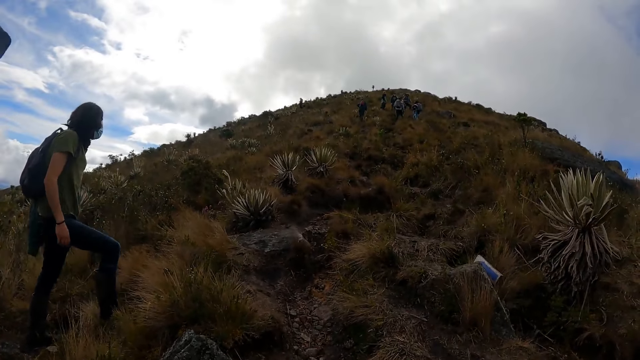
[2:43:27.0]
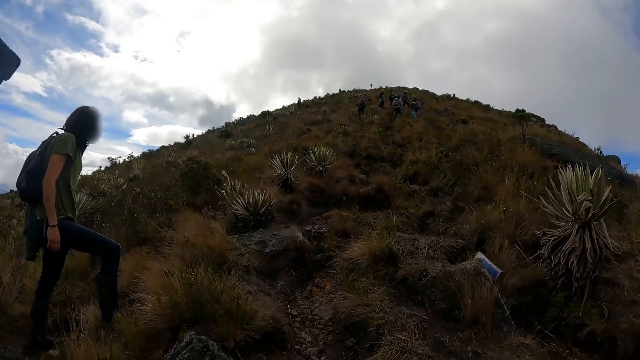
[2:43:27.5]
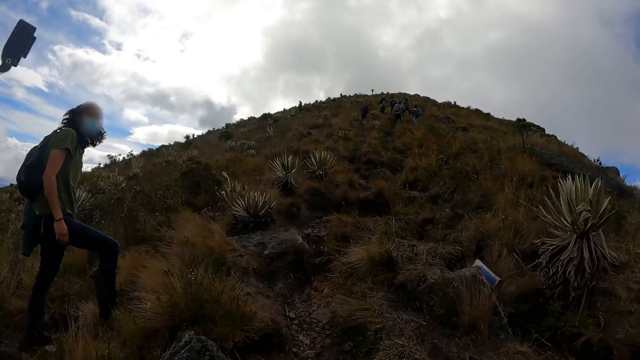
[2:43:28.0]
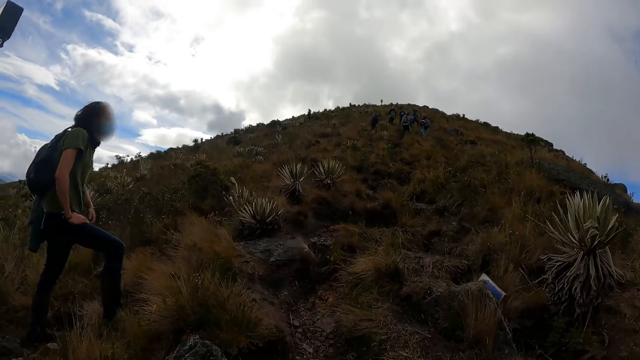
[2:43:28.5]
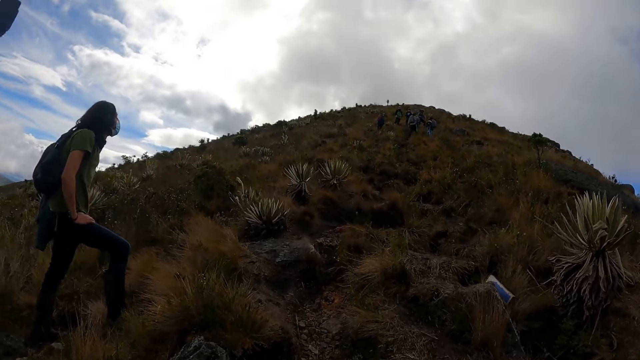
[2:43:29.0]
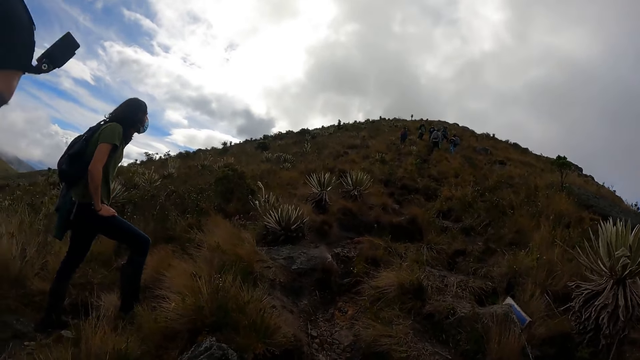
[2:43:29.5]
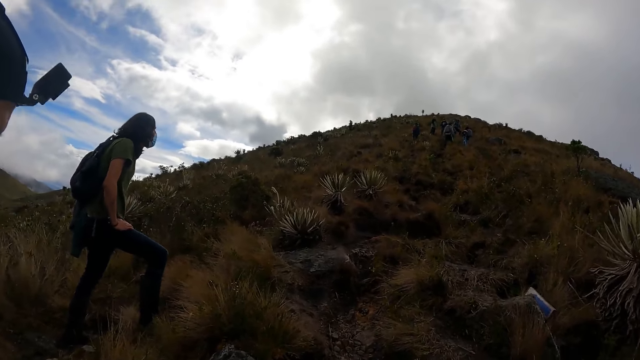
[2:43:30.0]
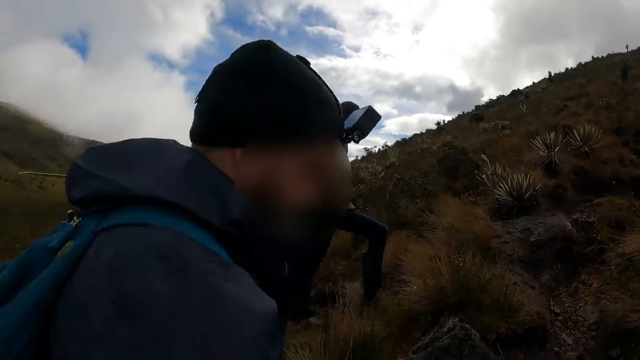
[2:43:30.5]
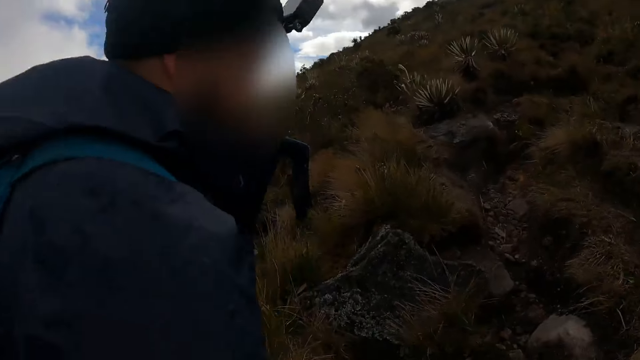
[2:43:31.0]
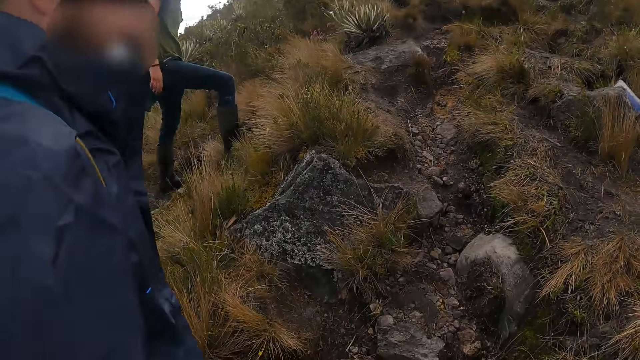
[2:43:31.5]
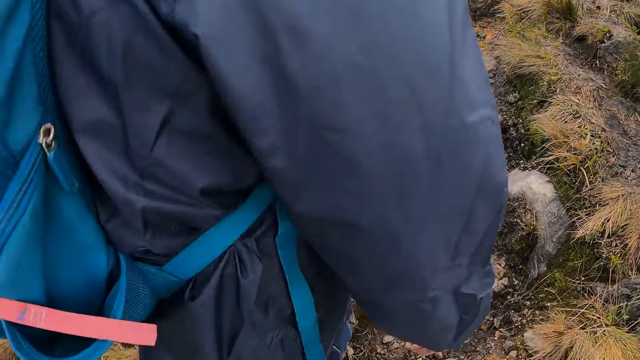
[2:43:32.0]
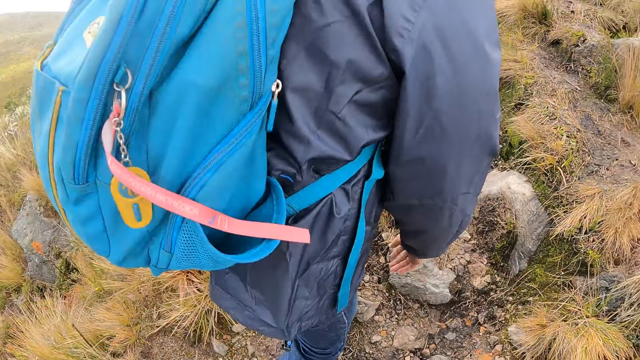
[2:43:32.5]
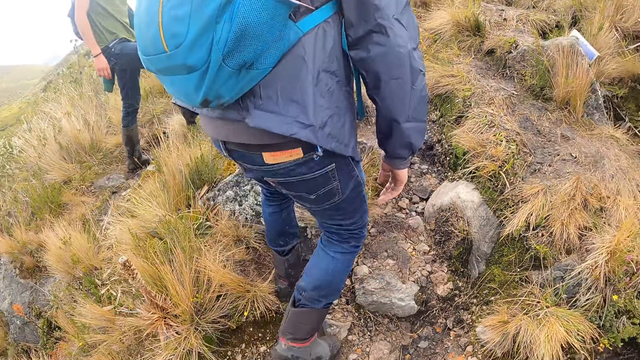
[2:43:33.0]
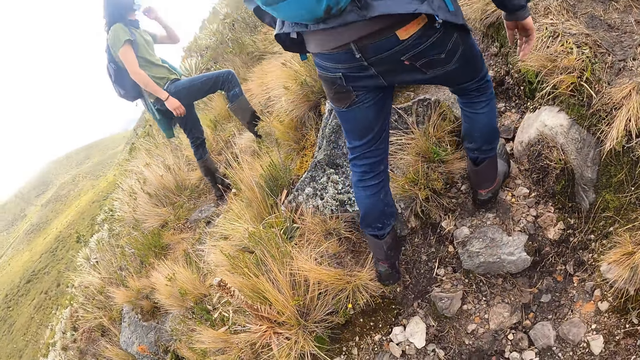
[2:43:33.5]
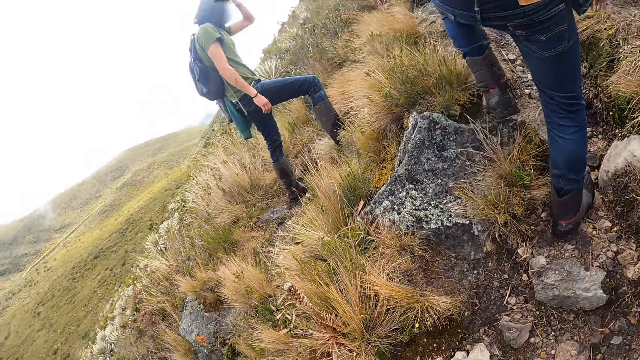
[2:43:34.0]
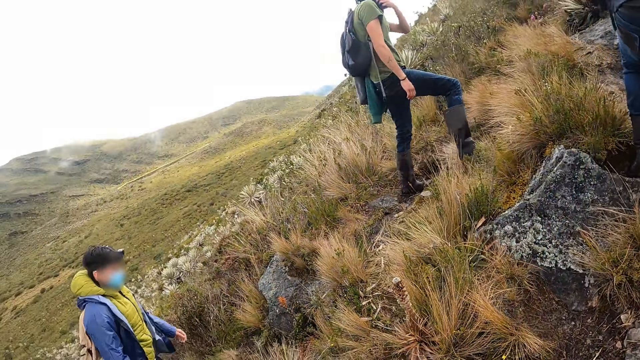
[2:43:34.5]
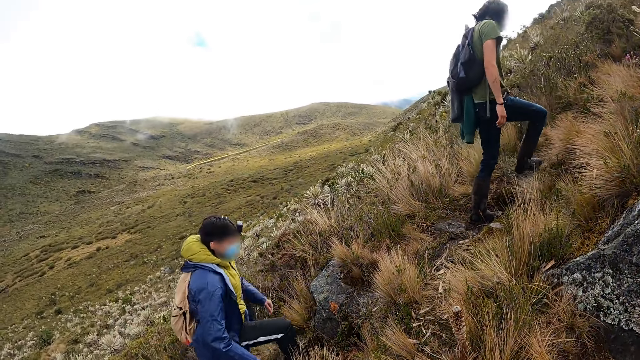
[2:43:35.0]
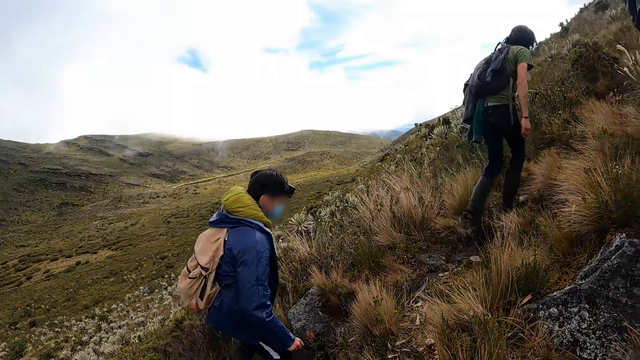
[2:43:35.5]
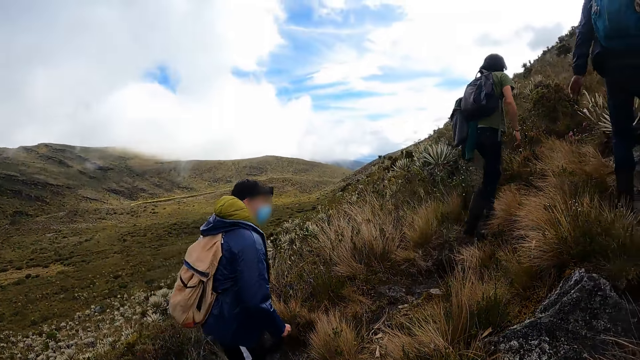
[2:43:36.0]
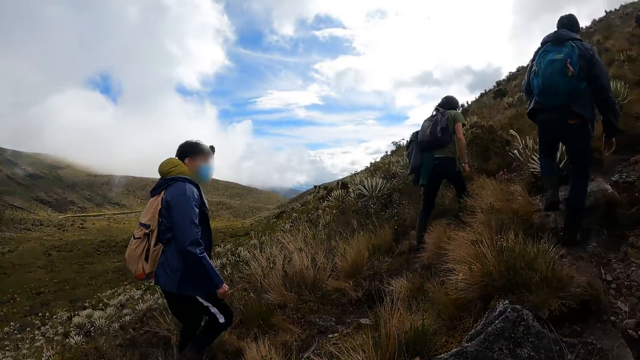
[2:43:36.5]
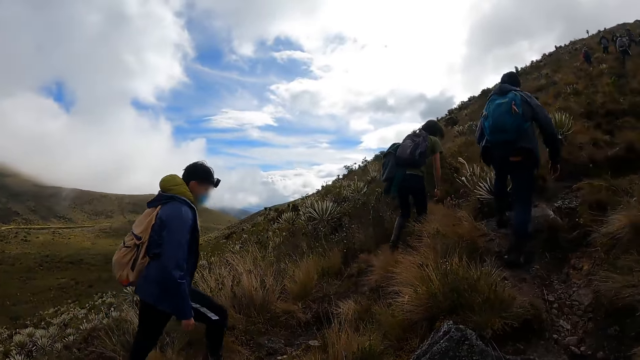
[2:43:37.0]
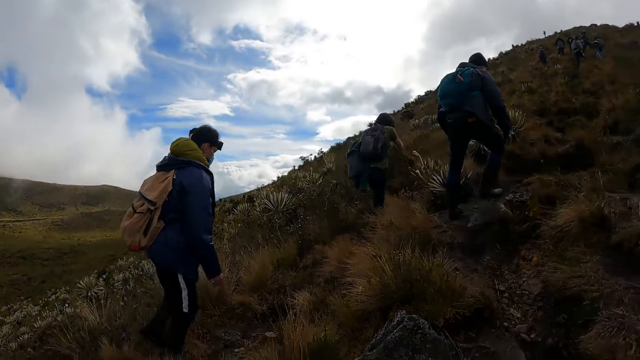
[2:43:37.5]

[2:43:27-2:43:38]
A man walks up the hill. The camera wearer walks on the field. Another man walks up the hill. A third man walks up the hill. The camera wearer looks around the field.

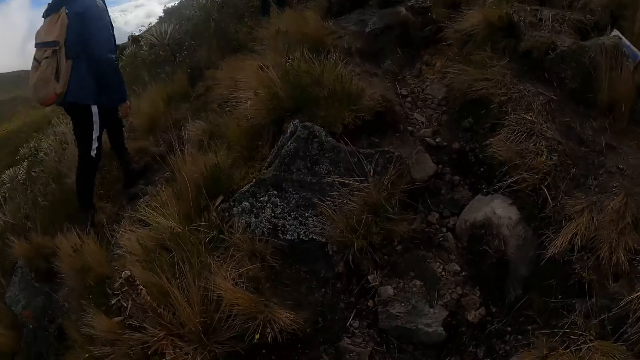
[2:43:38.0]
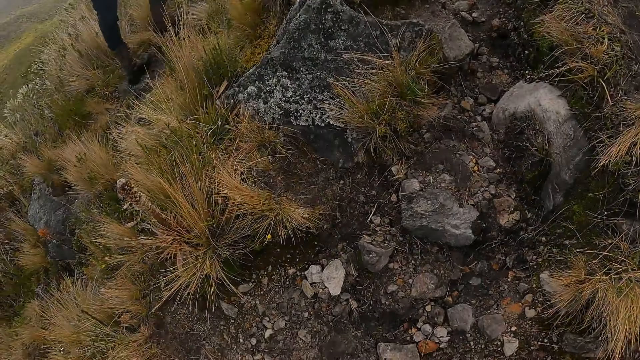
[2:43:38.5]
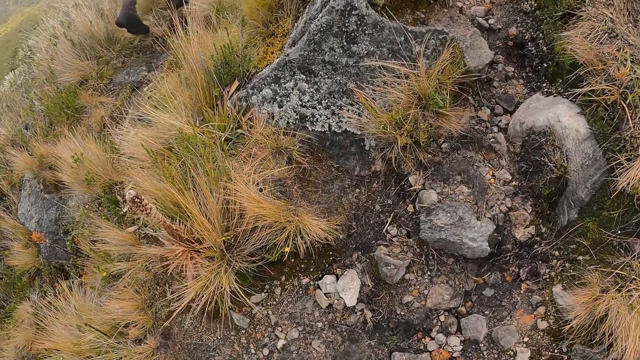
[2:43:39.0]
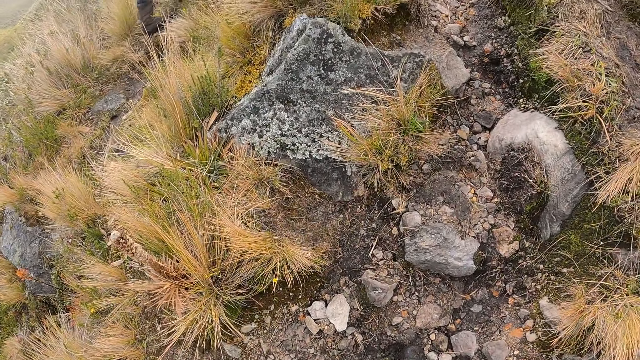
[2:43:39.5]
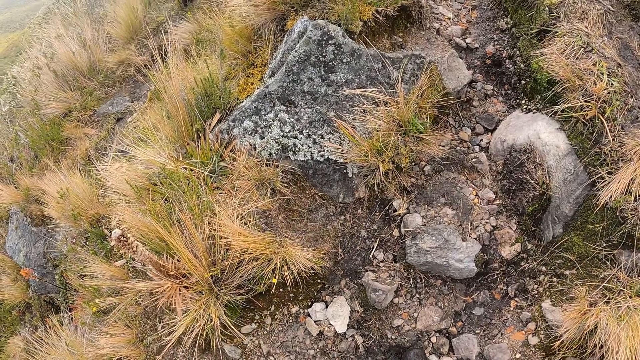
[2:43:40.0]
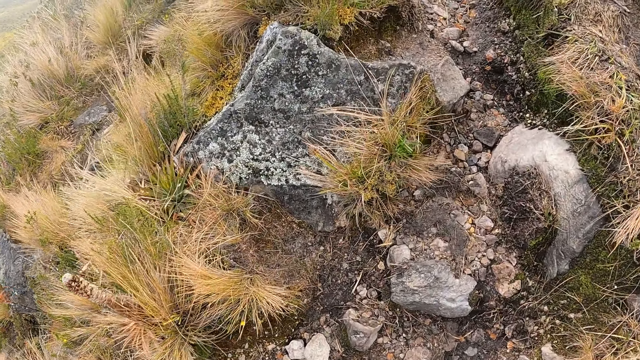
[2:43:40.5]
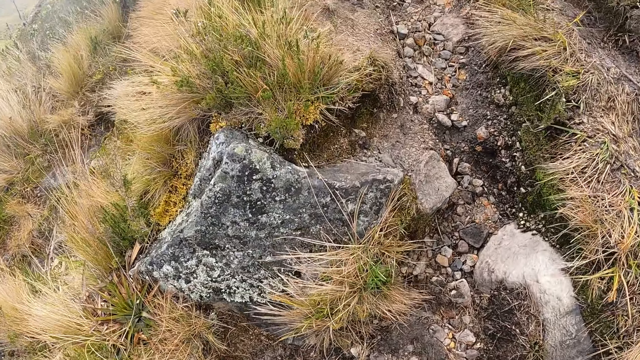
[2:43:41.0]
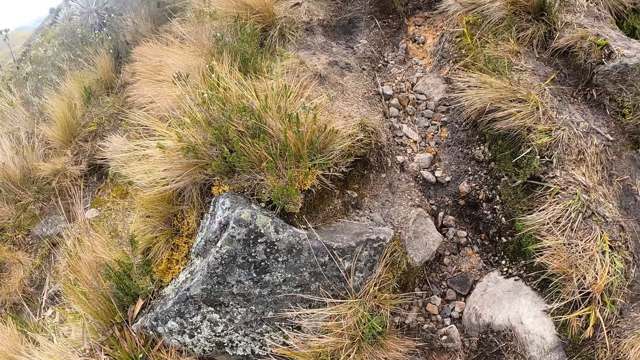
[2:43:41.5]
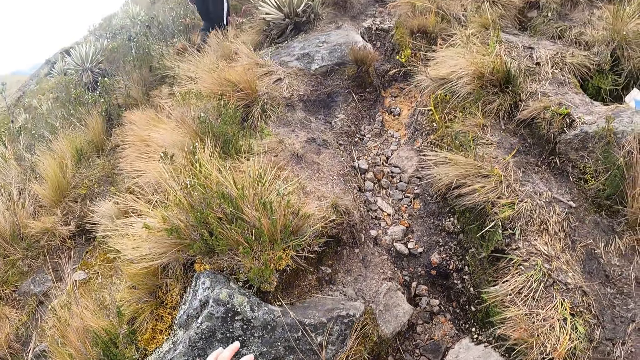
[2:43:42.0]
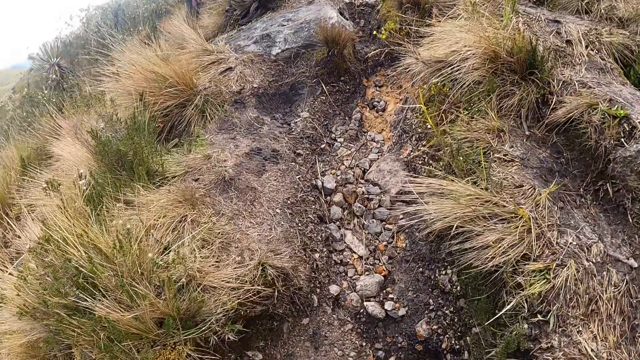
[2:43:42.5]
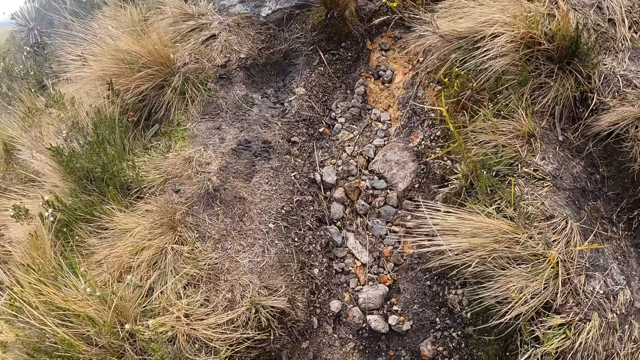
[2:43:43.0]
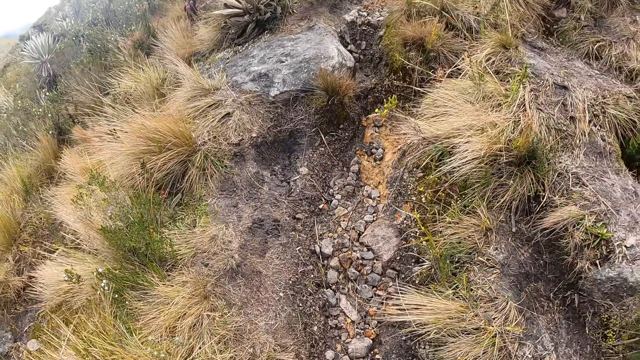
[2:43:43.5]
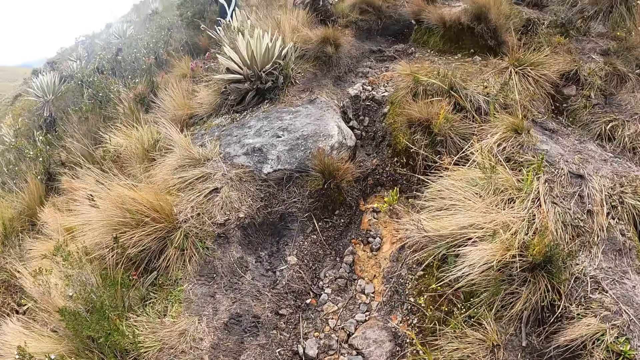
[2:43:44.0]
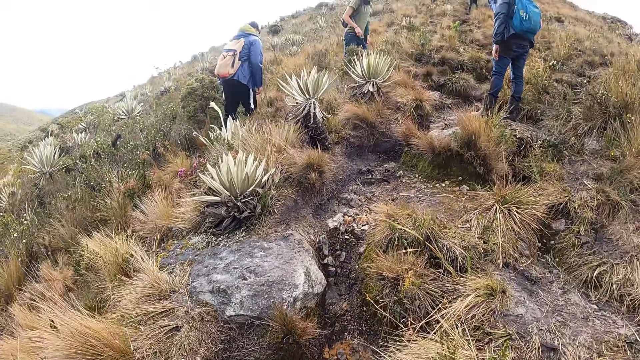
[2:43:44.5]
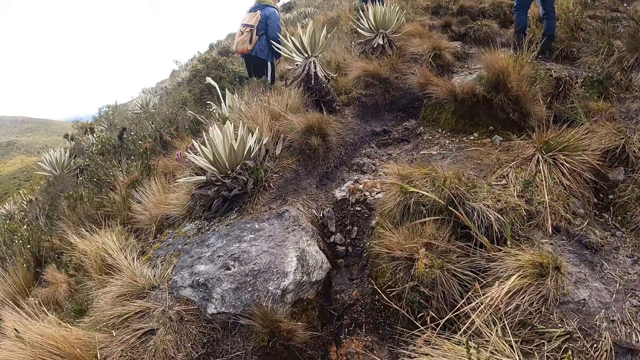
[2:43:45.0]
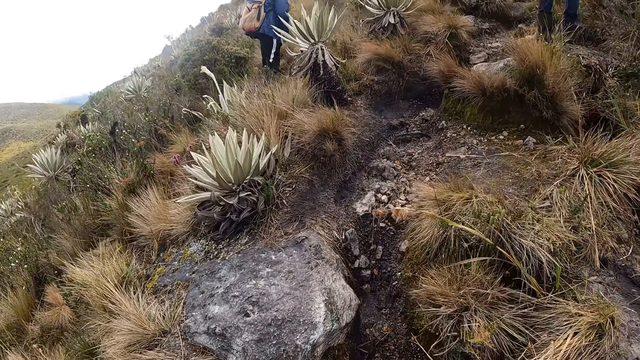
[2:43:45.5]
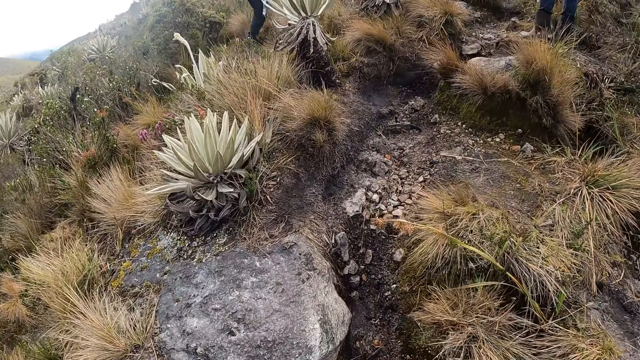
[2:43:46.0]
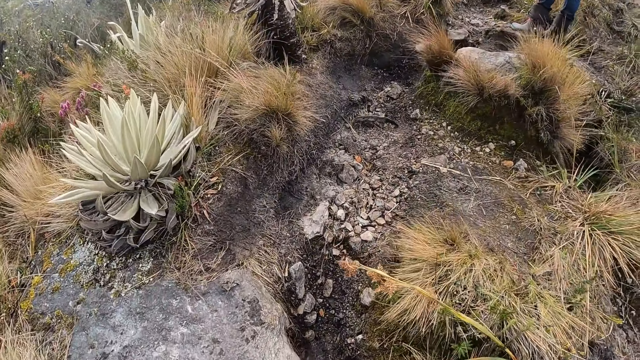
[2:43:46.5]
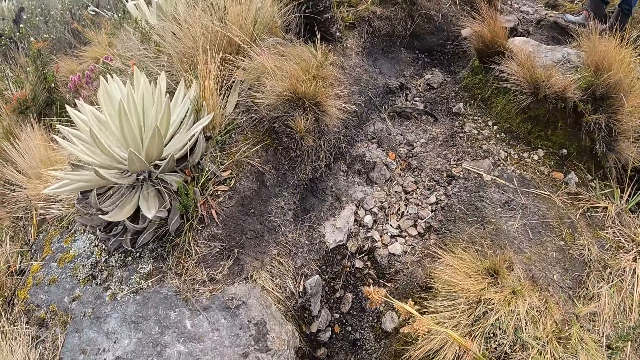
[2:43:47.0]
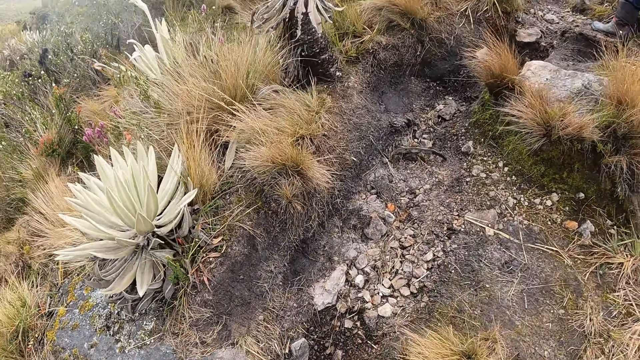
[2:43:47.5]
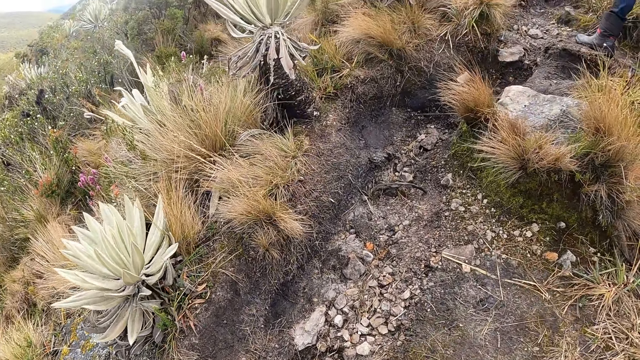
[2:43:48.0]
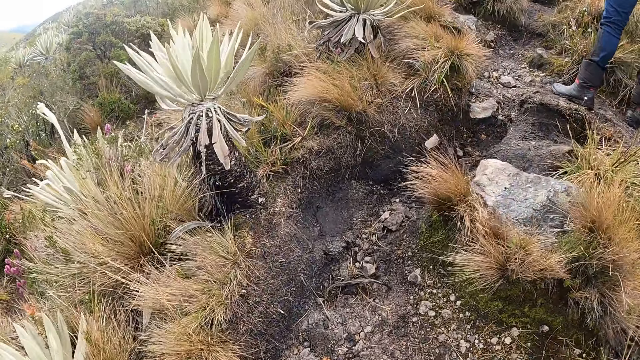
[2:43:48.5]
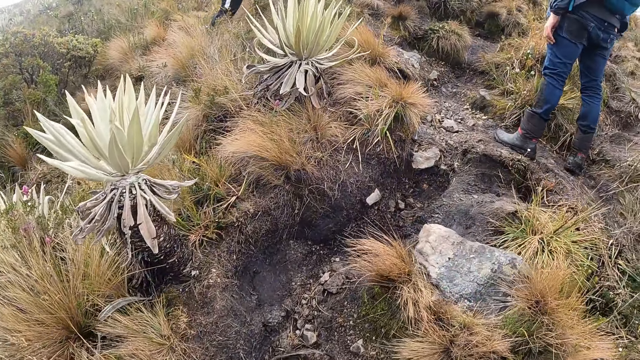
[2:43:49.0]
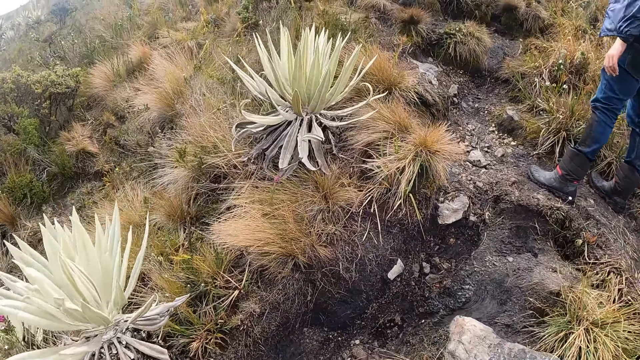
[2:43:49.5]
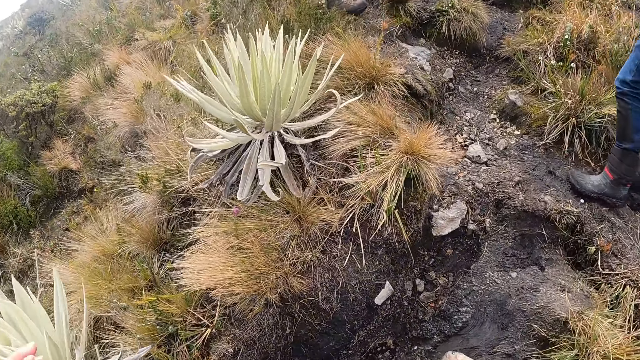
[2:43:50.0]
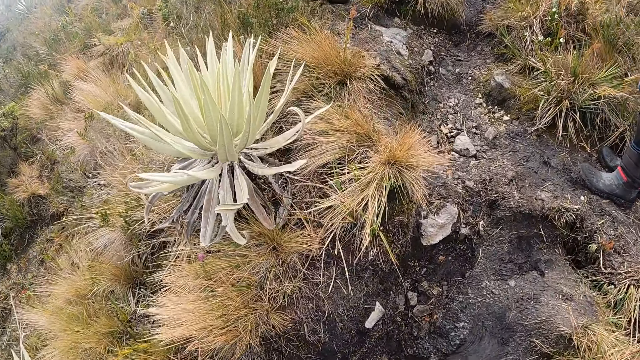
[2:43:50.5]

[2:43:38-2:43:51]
The camera wearer walks up the hill. He touches a rock on the hill with his left hand. He walks through a narrow path on the hill. He points his right hand to the path.
